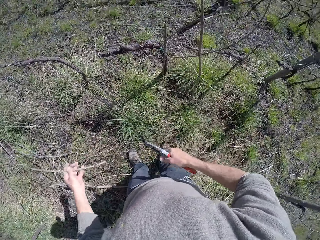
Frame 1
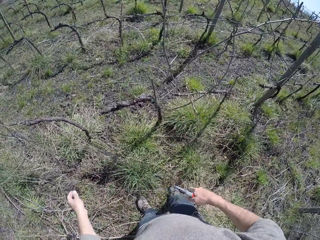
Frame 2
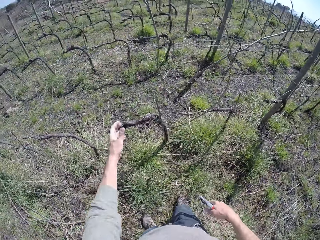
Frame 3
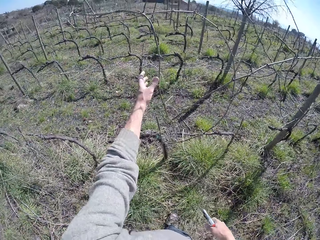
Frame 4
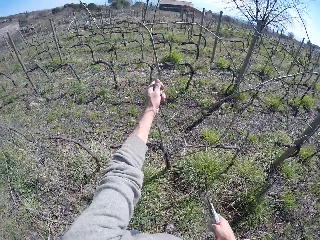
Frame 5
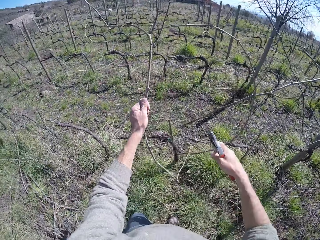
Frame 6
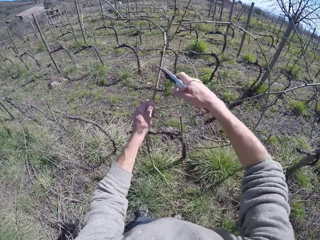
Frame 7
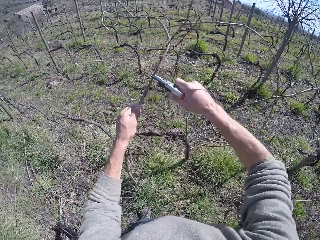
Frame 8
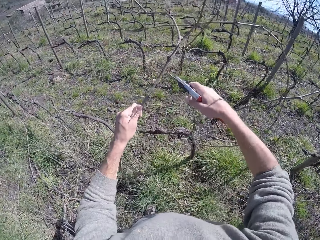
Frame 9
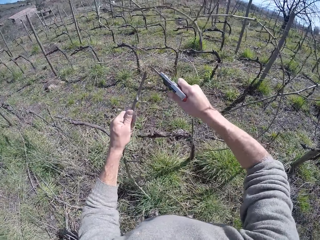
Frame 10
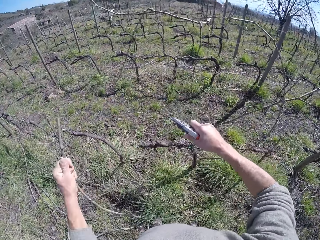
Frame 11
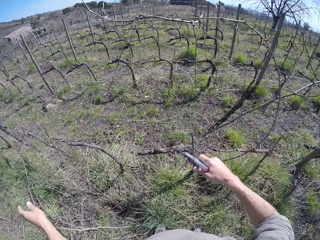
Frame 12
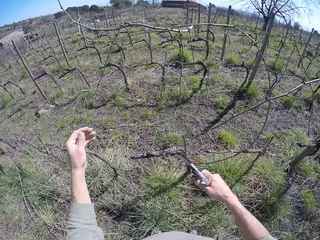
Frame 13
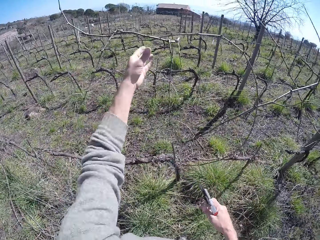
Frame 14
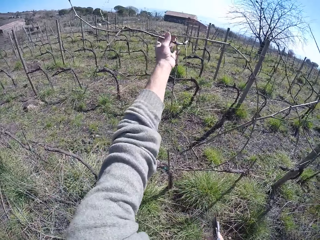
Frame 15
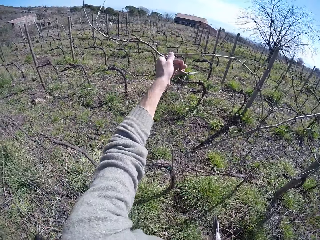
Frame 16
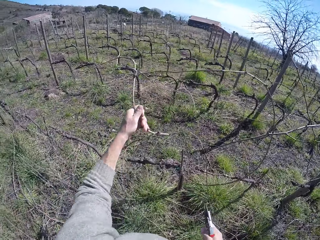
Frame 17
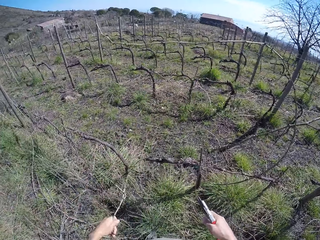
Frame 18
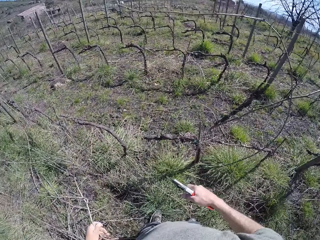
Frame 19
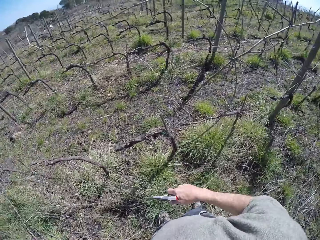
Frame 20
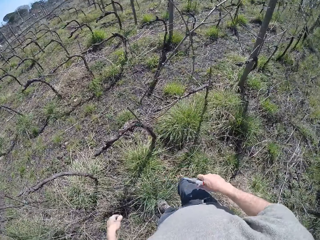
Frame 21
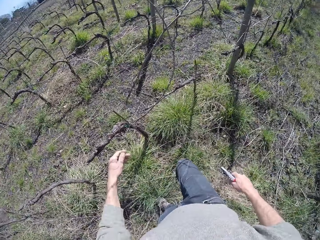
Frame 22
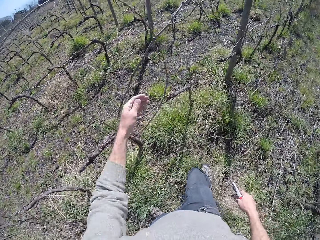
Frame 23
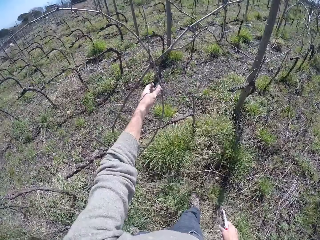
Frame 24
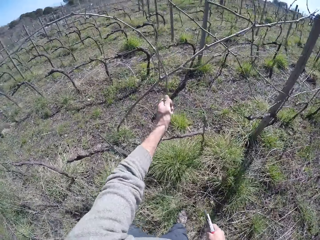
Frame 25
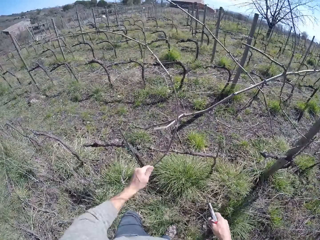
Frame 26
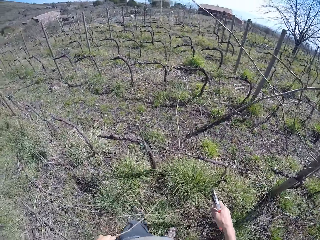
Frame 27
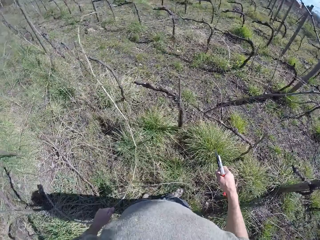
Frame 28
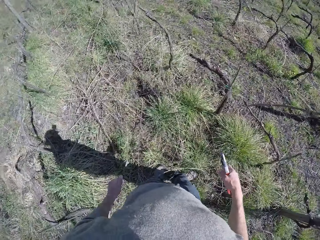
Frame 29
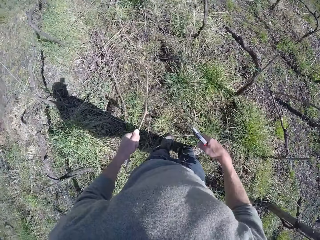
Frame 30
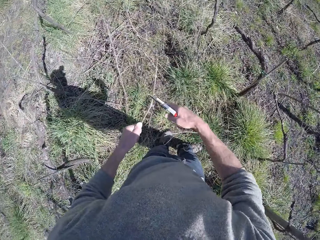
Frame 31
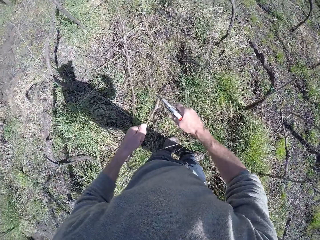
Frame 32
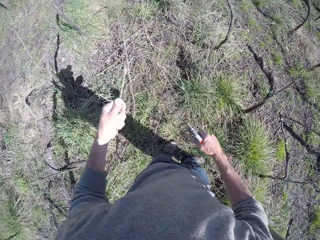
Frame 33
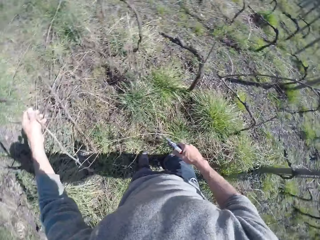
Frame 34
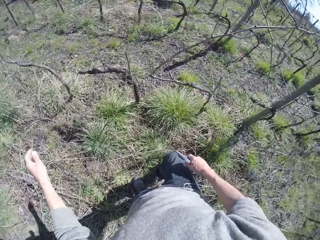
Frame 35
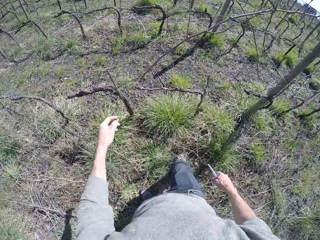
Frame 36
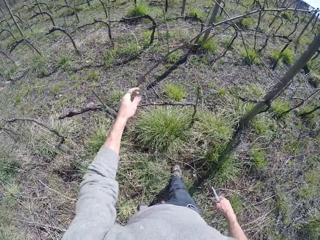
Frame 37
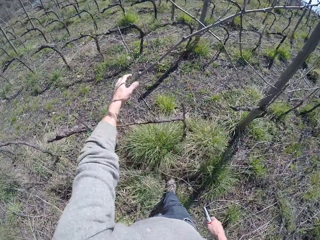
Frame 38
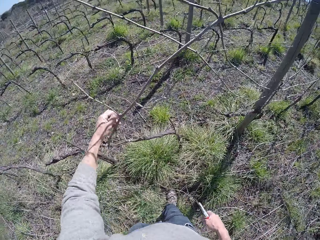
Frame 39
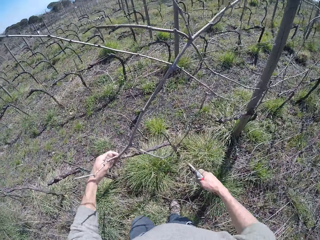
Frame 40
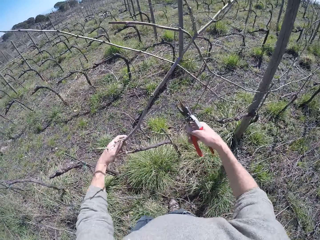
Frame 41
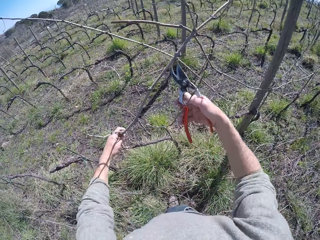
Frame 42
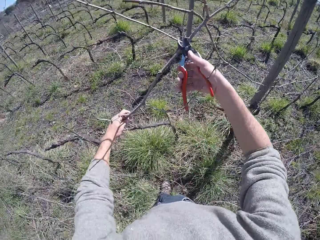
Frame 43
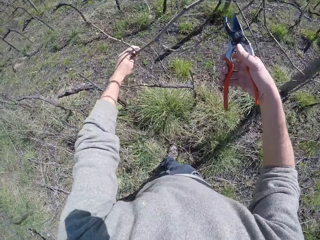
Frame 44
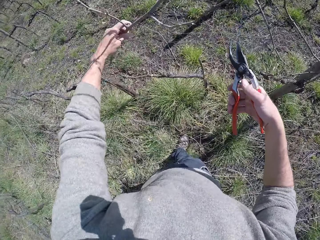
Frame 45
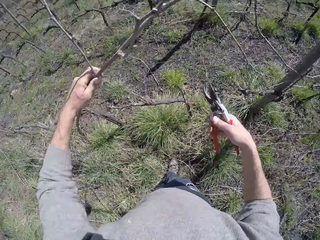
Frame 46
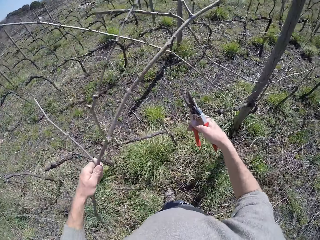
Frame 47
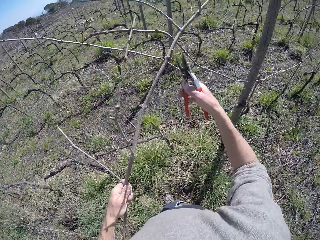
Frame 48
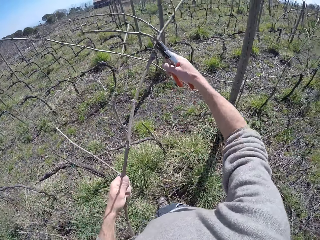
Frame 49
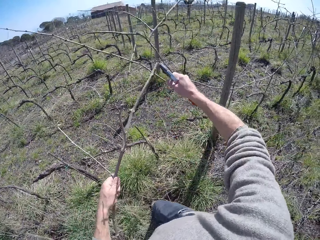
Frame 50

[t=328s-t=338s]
The camera wearer cuts the wood. He drops the tree branch on the floor with his left hand. He pulls a tree branch with his left hand. He cuts the tree branch with the pliers in his right hand. He drops the tree branch on the floor with his left hand. He pulls a tree branch with his left hand. He drops the tree branch on the floor with his left hand. He pulls a tree branch with his left hand. He cuts the tree branch with the pliers in his right hand. He drops the tree branch on the floor with his left hand. He pulls a tree branch with his left hand. He cuts the tree branch with the pliers in his right hand.

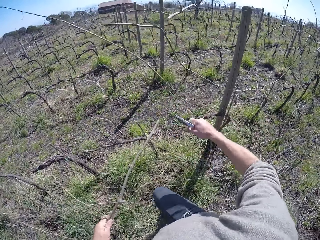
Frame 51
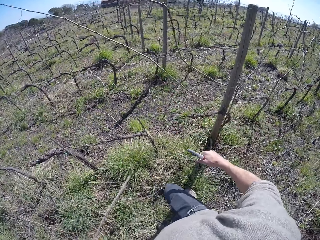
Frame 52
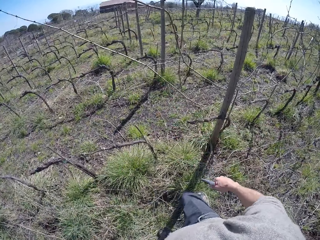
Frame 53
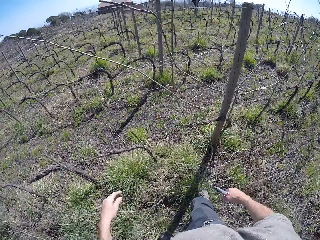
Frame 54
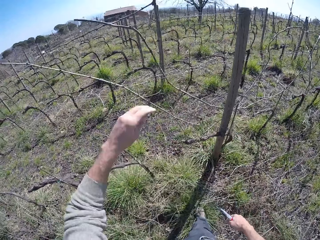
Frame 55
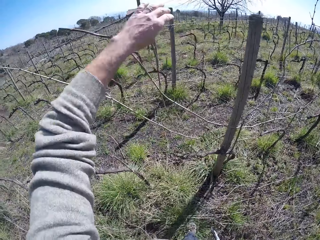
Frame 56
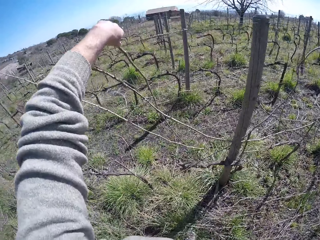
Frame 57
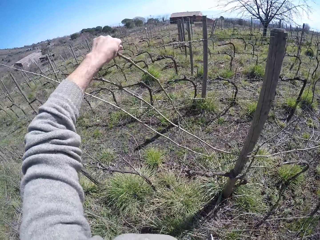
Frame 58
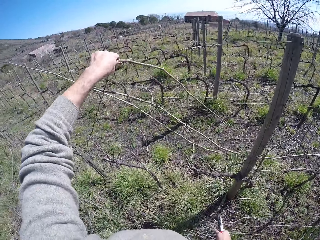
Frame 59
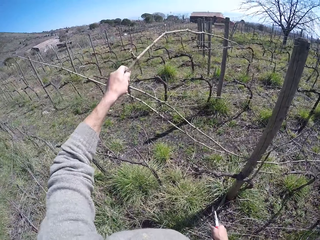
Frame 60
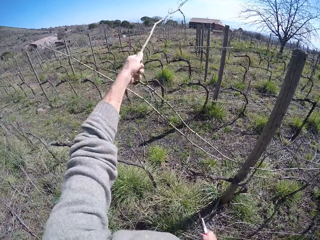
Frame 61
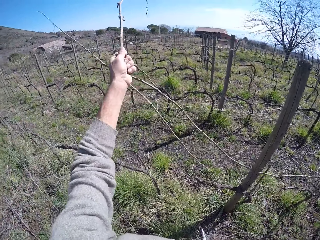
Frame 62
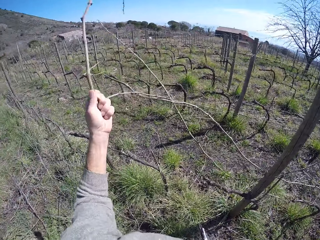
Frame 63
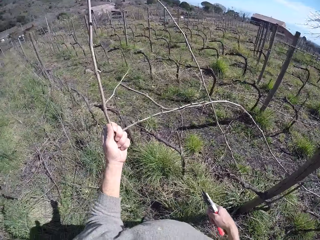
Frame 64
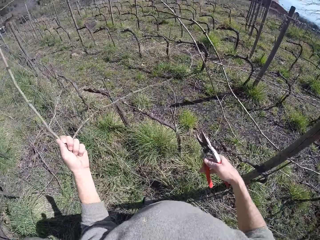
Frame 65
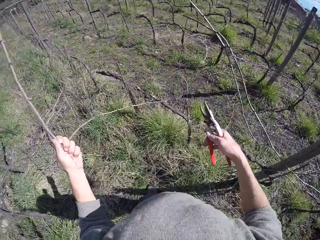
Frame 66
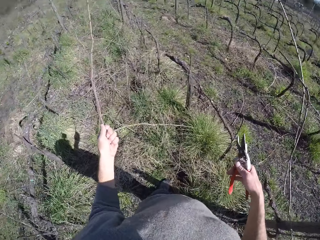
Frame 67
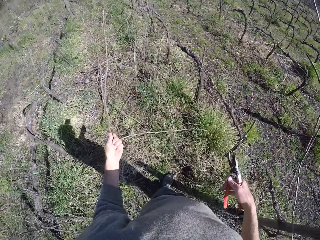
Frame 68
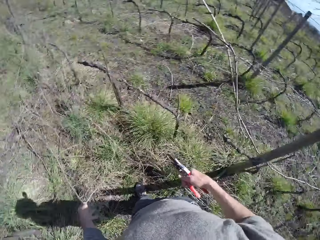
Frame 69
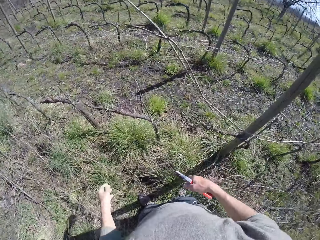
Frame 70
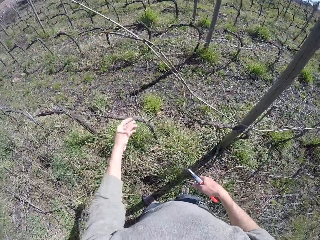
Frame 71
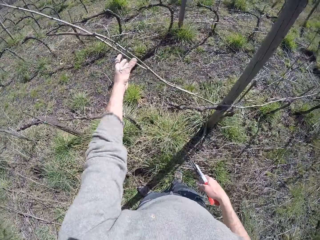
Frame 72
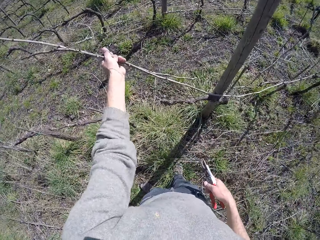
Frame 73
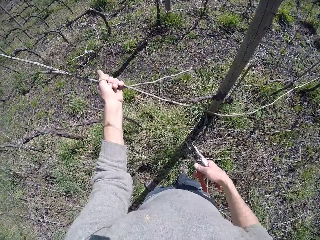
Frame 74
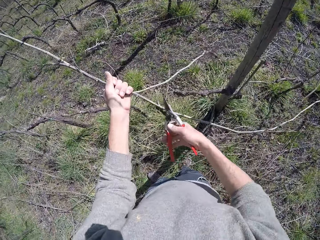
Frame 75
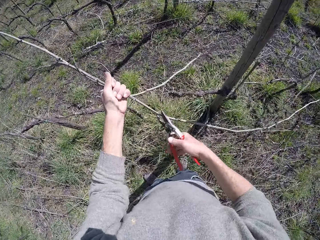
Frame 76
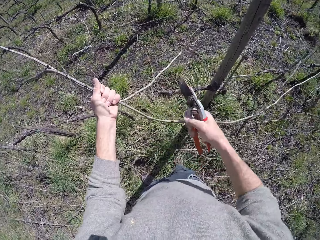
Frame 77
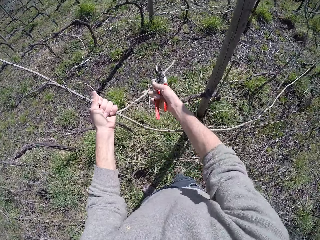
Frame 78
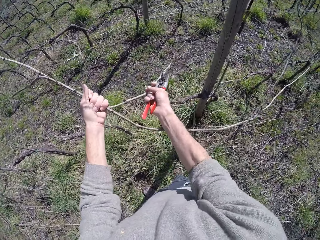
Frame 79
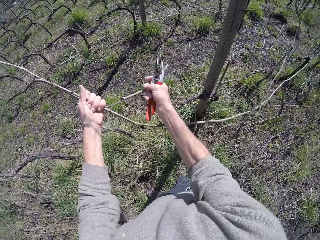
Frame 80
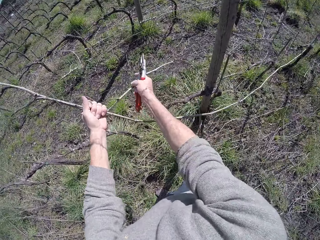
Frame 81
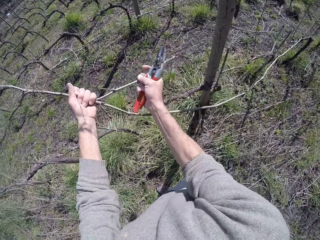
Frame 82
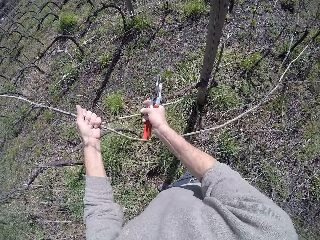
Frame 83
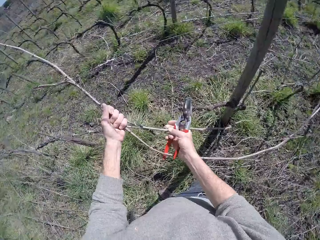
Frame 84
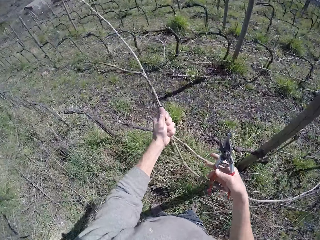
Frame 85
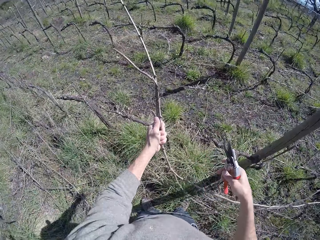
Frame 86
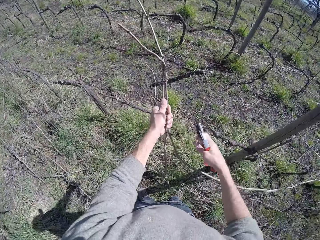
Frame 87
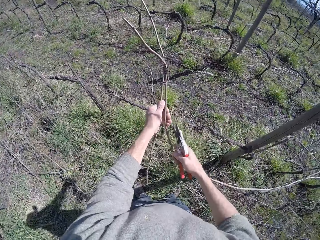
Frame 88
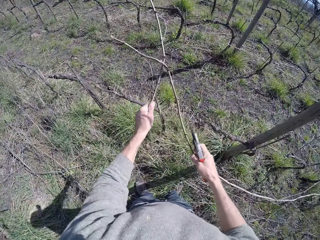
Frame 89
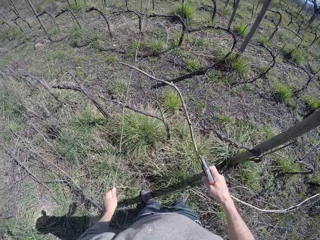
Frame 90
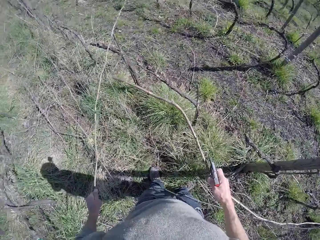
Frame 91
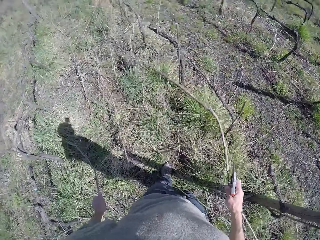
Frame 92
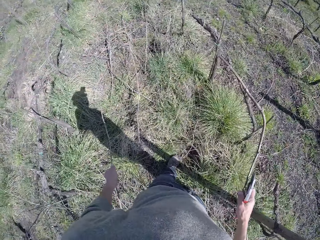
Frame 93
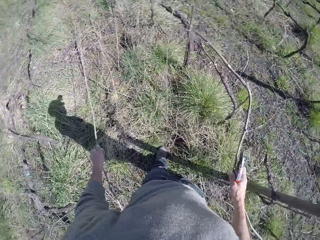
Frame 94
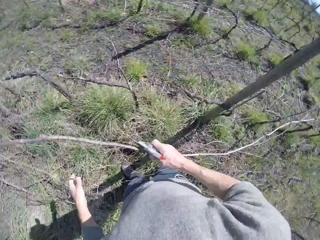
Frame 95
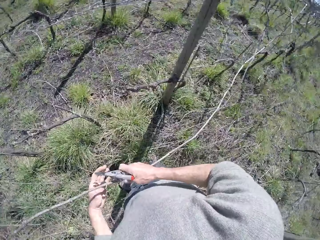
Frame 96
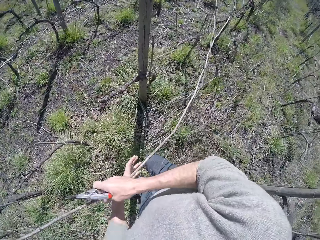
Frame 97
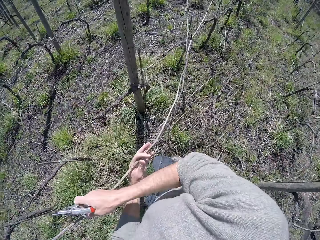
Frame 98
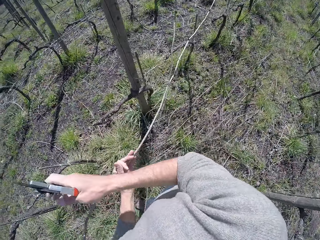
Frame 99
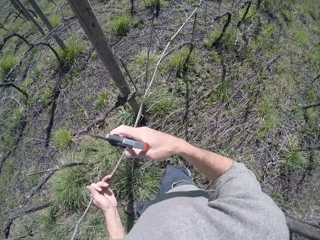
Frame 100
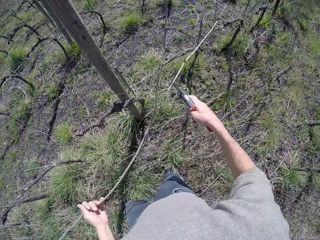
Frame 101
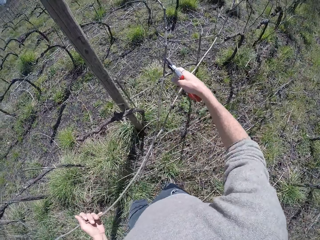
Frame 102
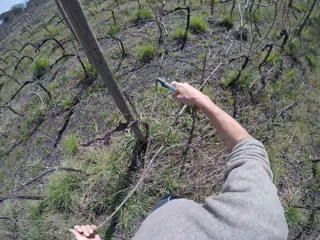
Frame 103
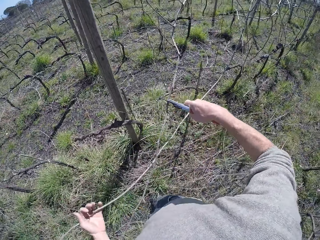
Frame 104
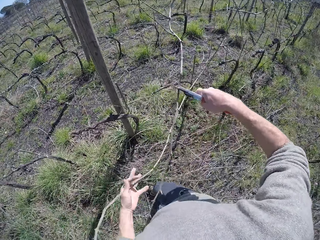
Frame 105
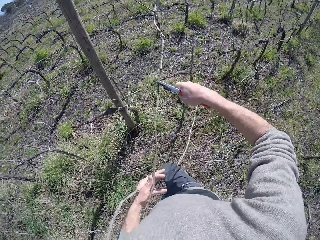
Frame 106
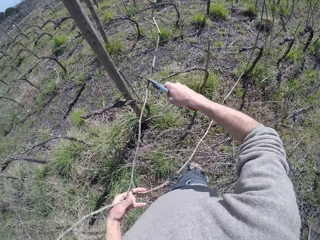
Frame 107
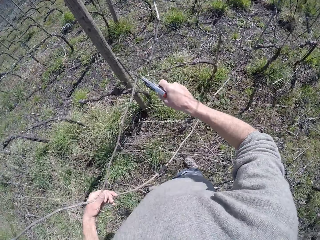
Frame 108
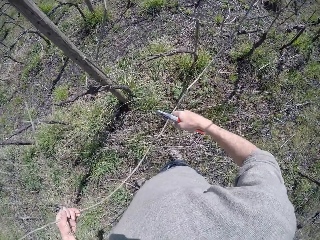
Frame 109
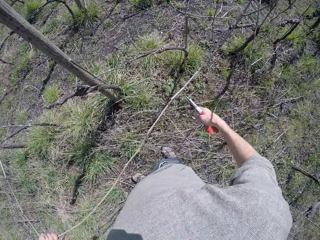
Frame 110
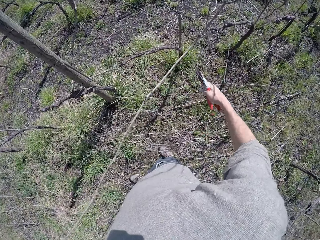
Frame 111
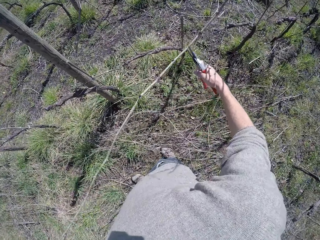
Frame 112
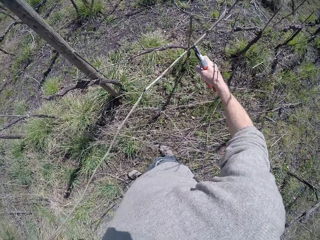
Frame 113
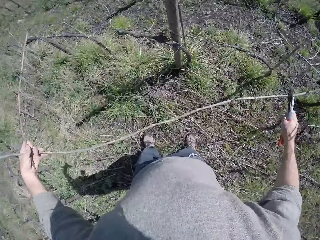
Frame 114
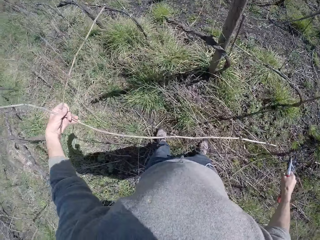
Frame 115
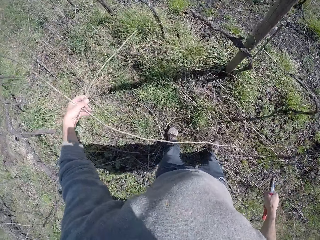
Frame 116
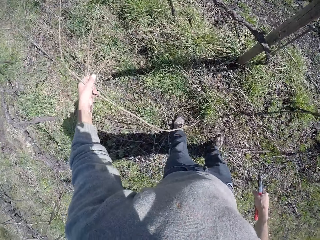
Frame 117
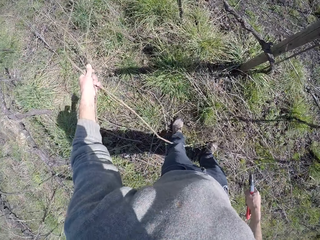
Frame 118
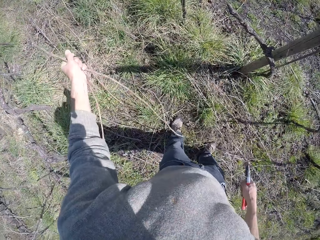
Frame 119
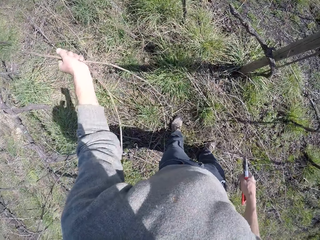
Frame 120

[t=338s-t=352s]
The camera wearer drops the tree branch on the floor with his left hand. He pulls a tree branch with his left hand. He drops the tree branch on the floor with his left hand. He pulls a tree branch with his left hand. He cuts the wood. He pulls the wood. He cuts the tree branch with the pliers in his right hand.
